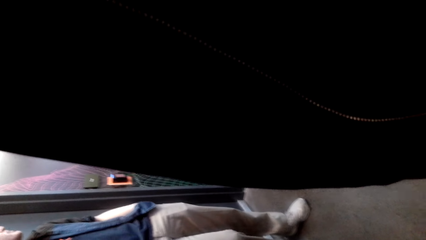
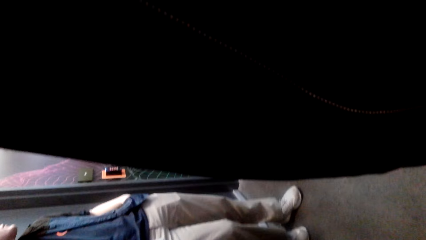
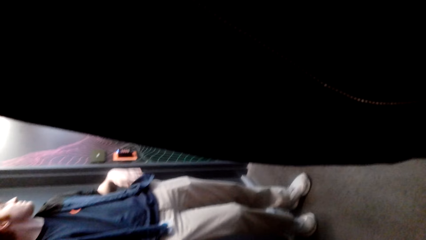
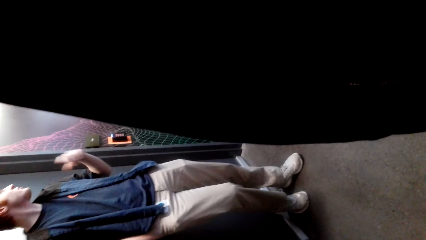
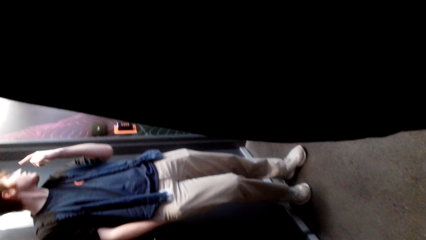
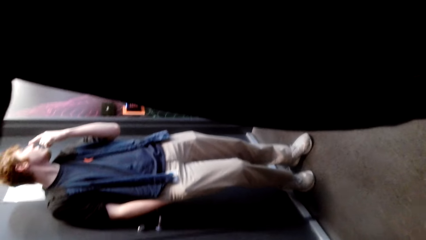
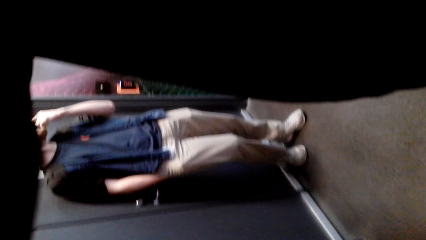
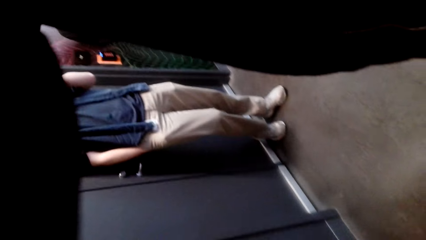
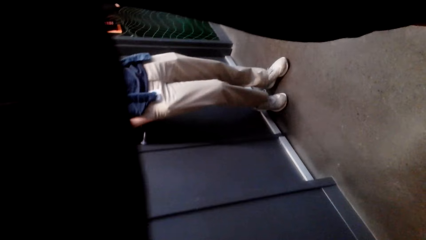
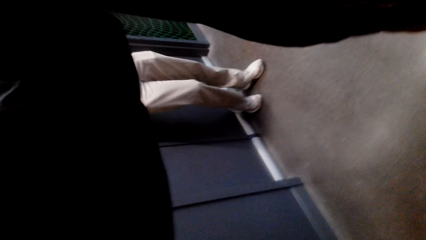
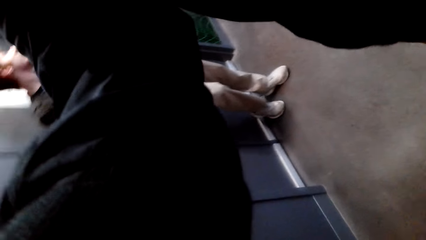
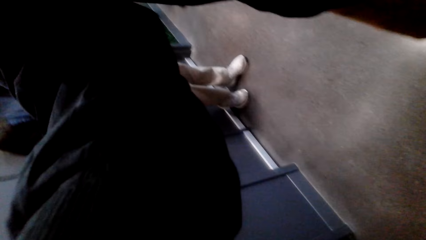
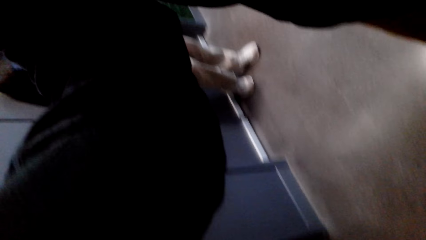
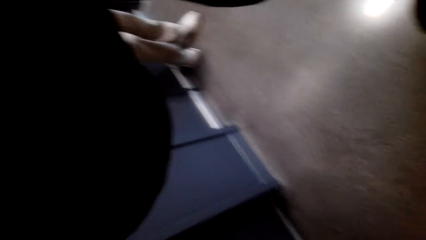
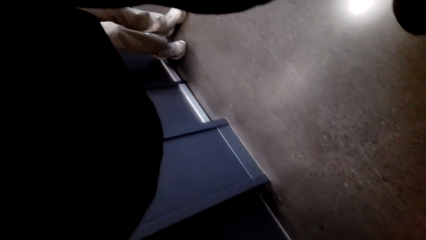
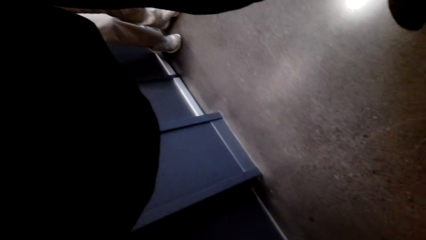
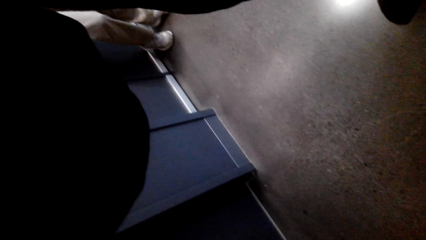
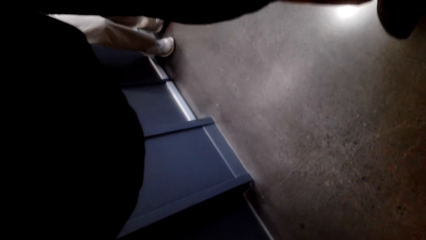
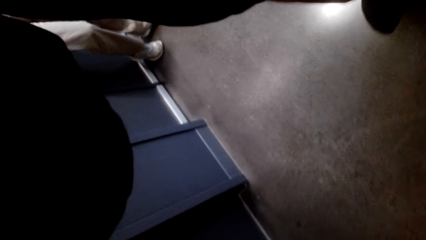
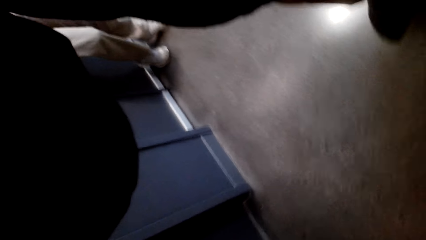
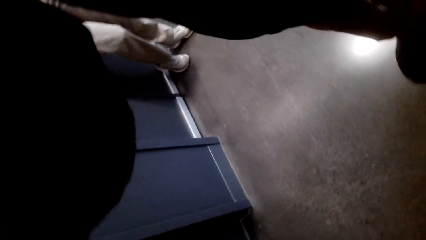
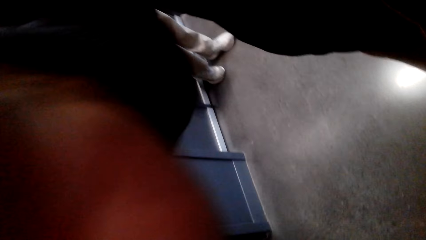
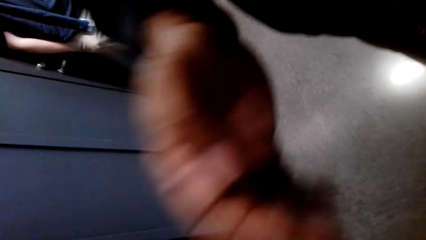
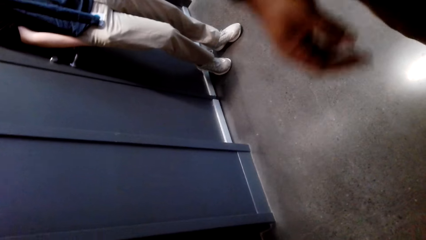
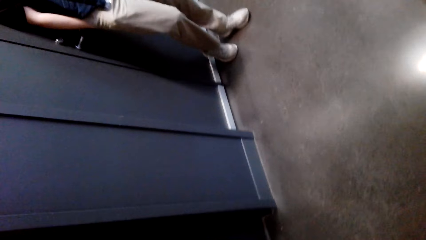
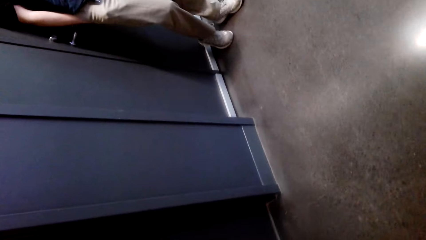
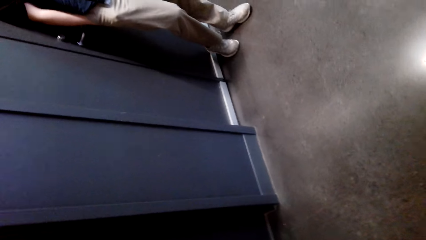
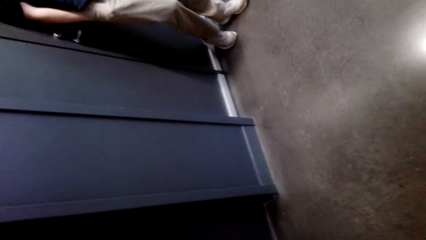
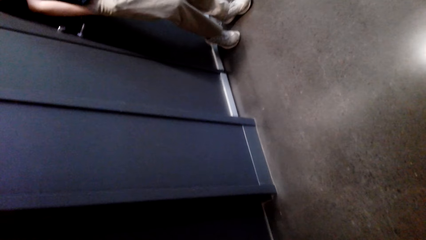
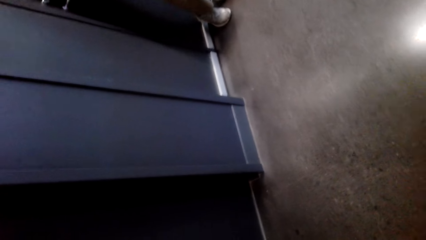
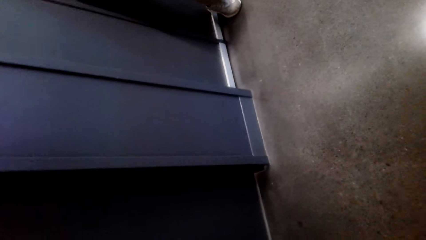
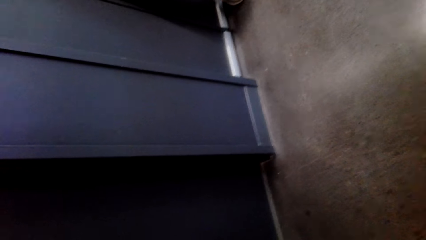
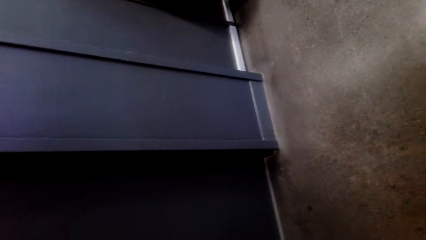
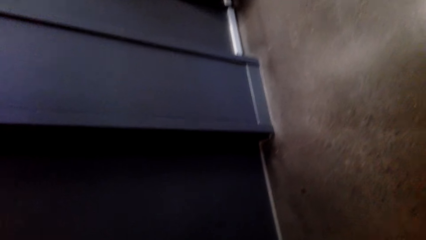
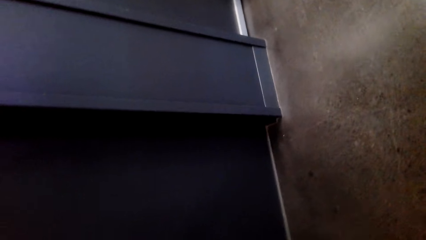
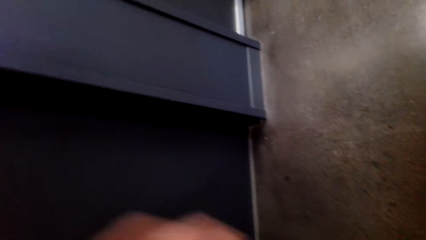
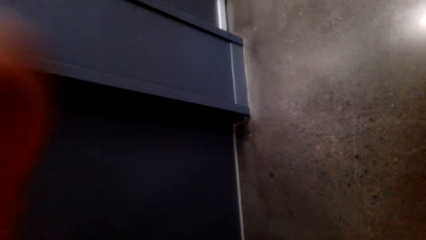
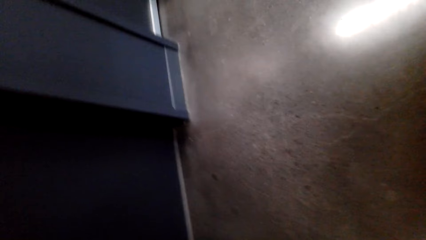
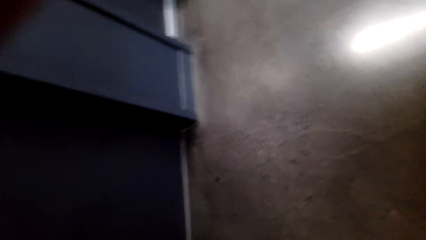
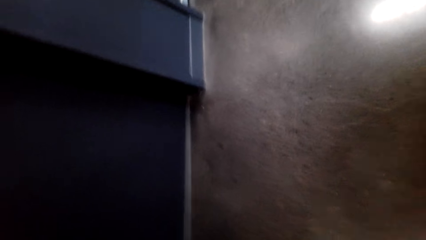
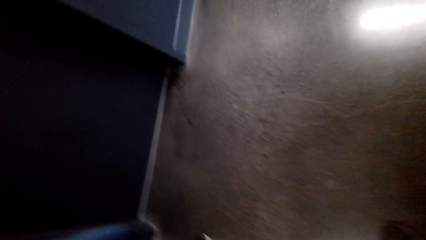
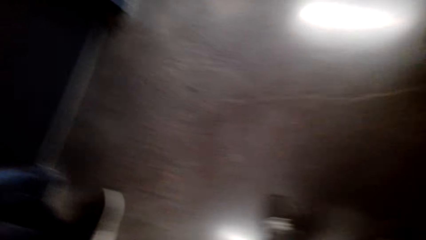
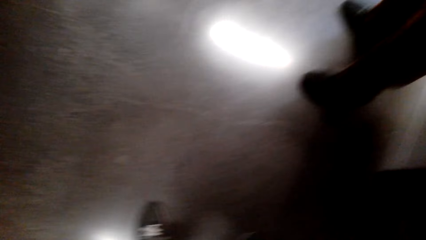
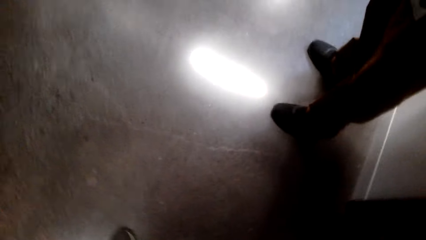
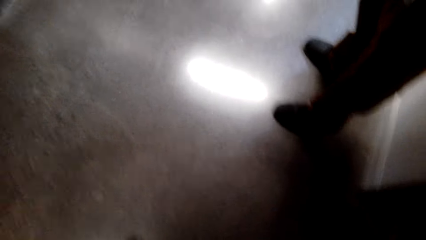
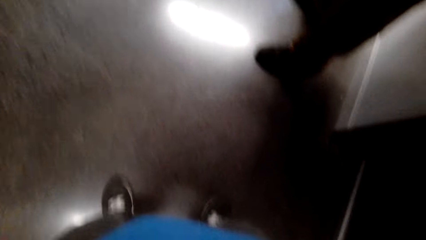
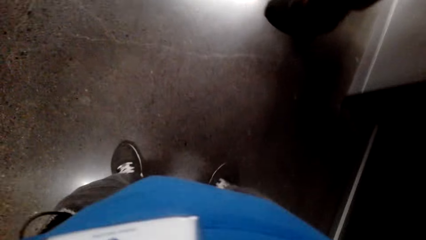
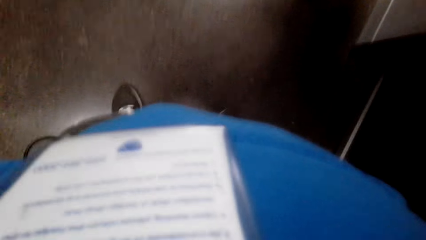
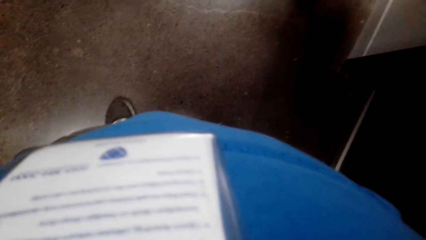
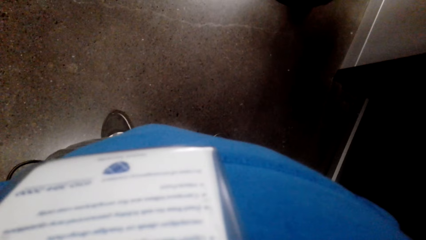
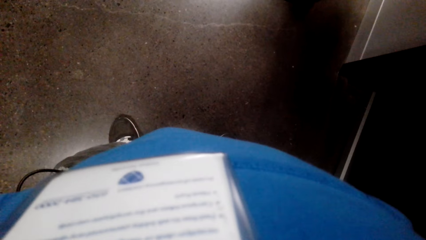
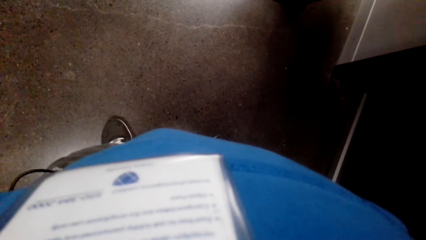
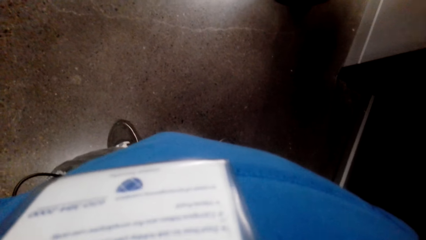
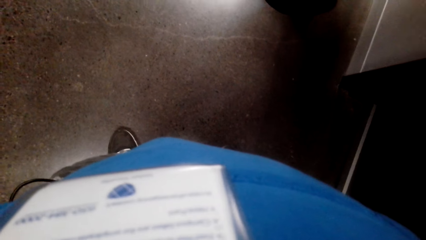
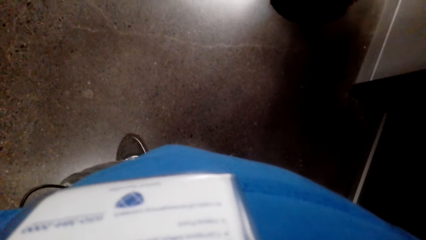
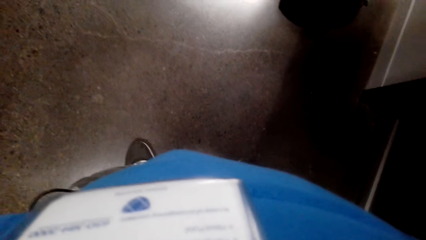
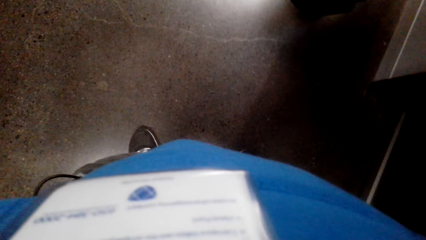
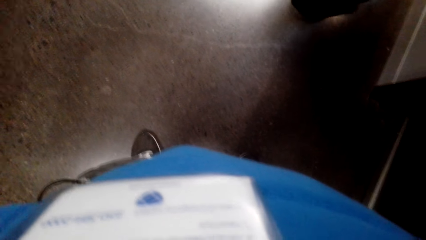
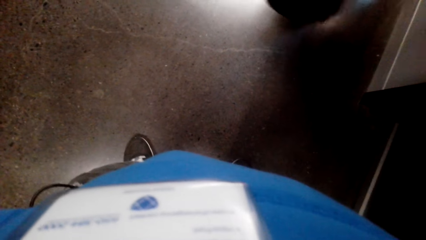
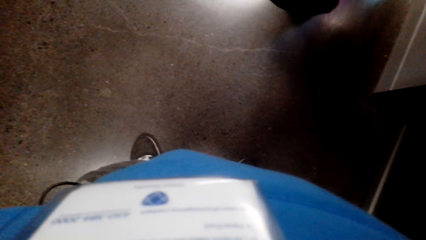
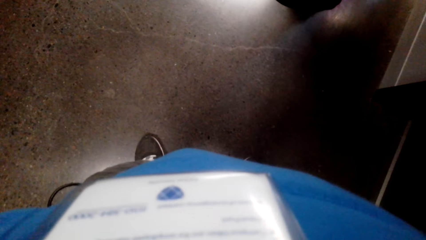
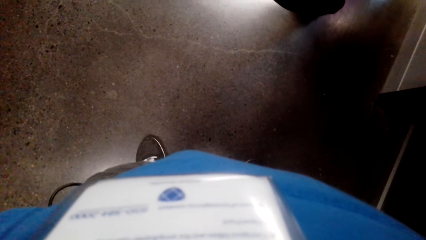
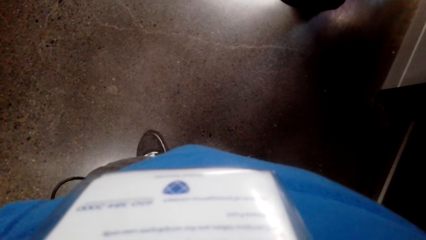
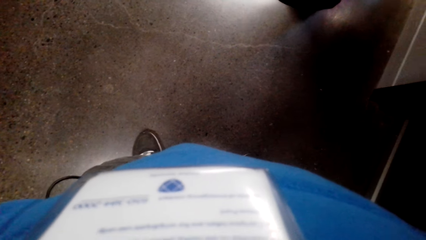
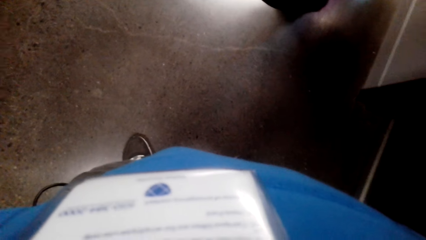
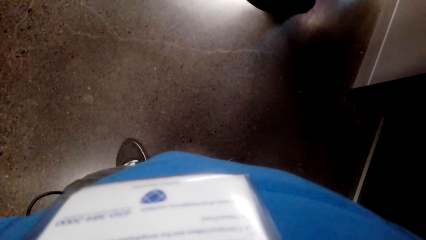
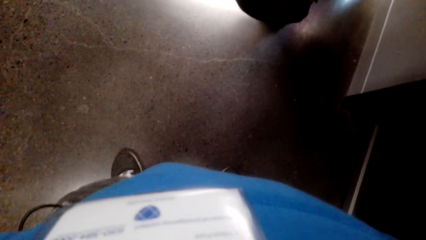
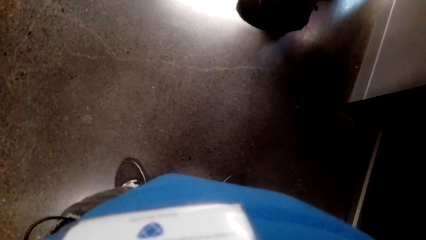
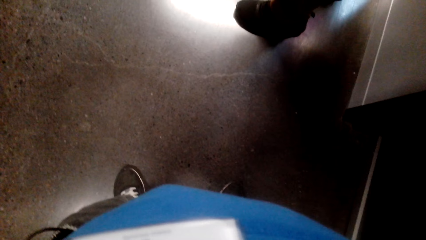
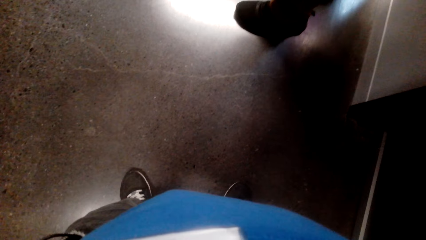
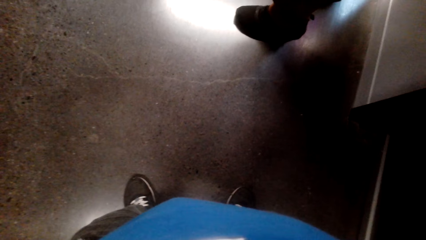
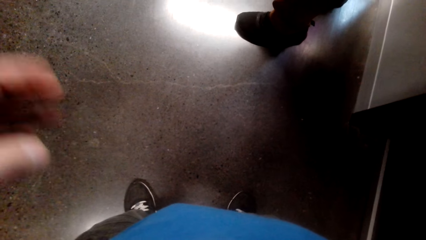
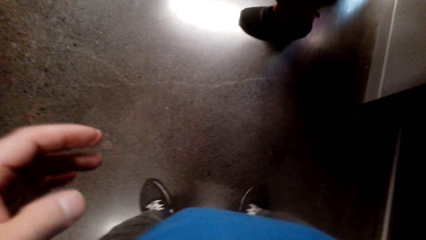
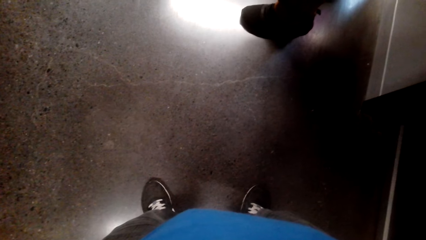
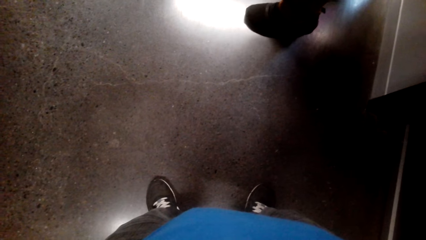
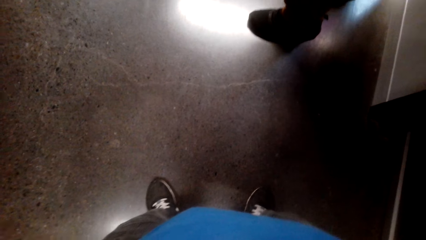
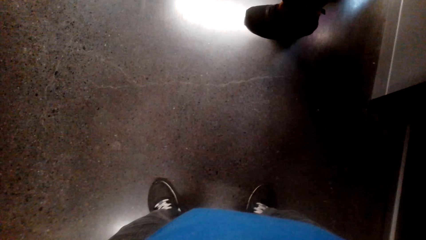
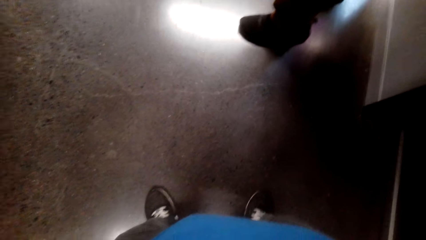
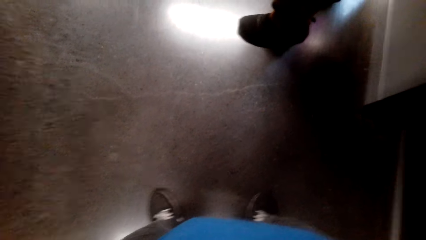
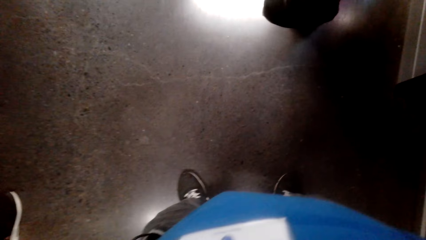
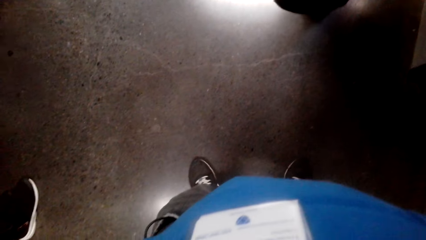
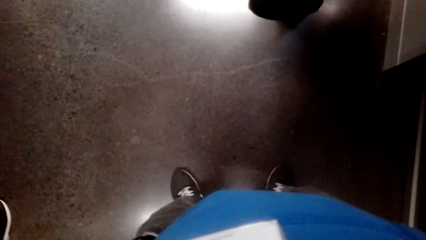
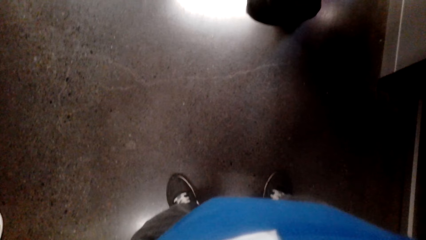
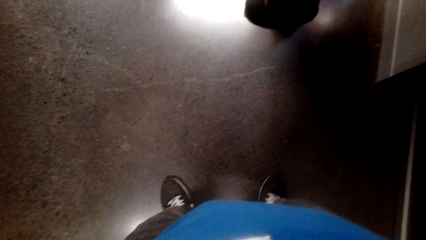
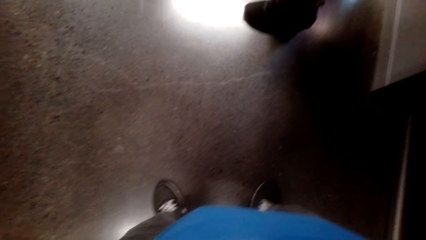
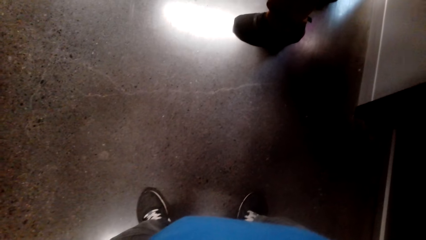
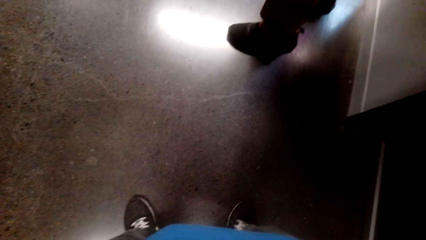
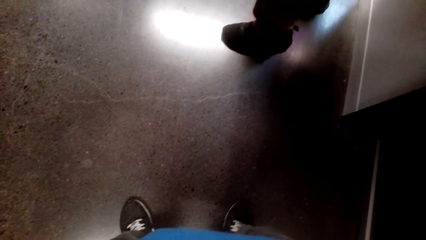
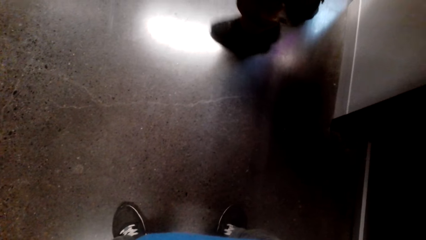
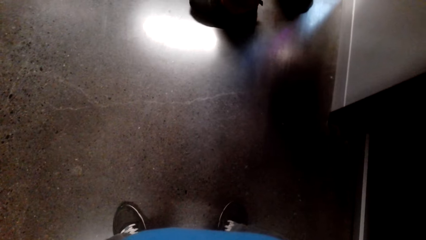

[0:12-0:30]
A person touches the nose. The camera wearer exchanges the camera to the person. The person fixes the camera.
